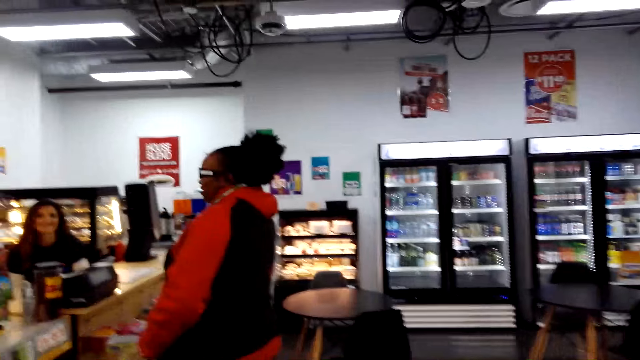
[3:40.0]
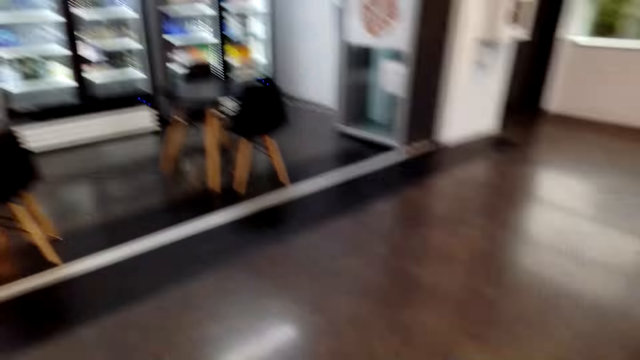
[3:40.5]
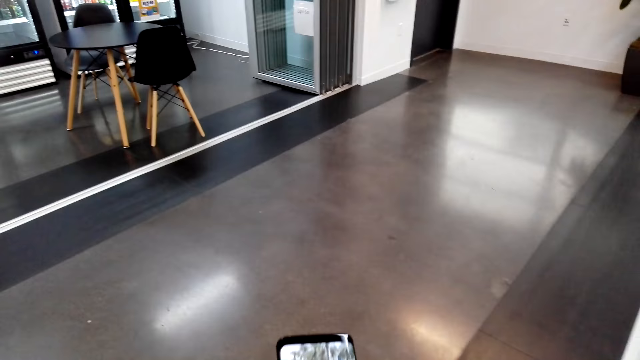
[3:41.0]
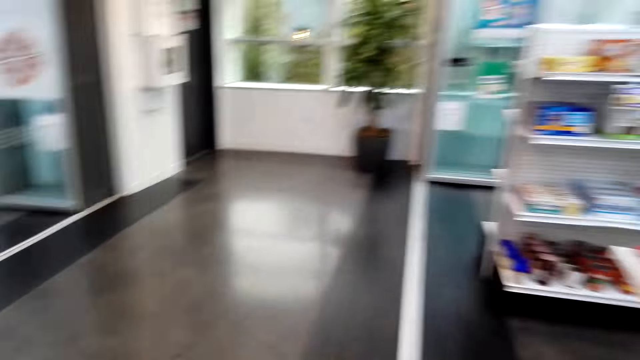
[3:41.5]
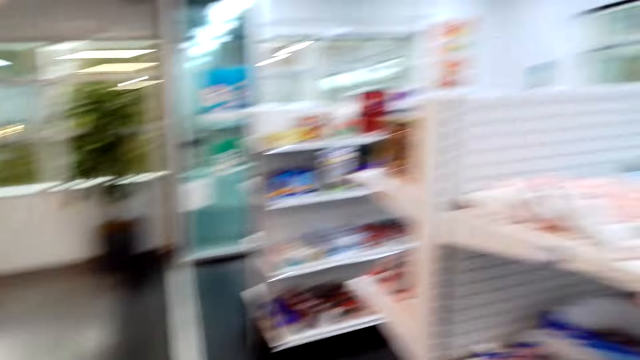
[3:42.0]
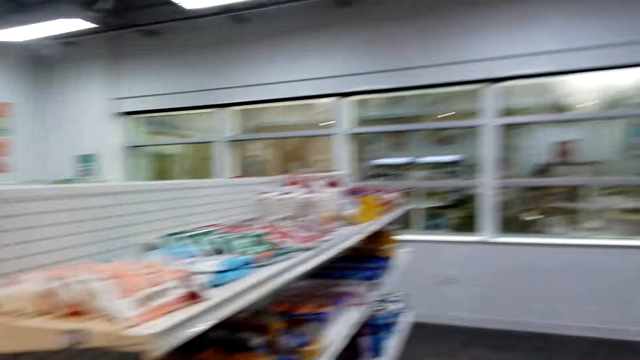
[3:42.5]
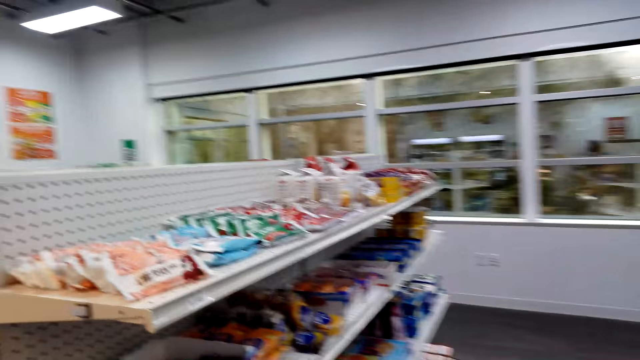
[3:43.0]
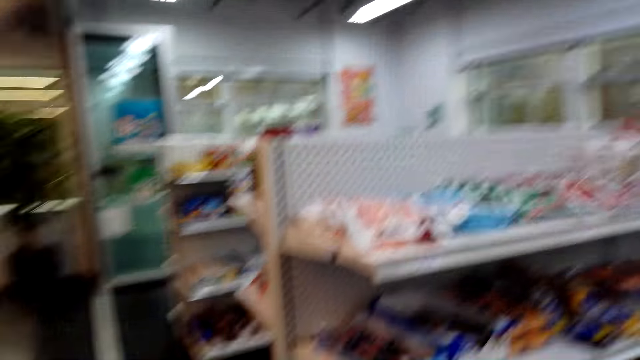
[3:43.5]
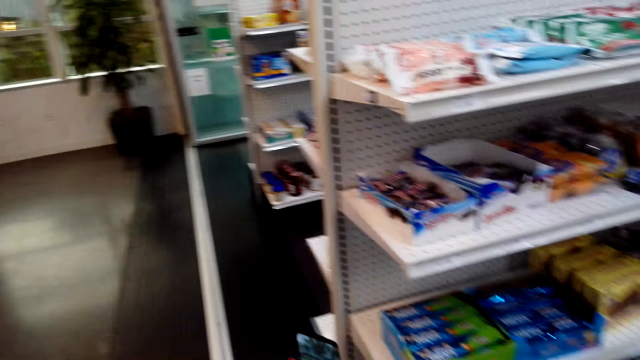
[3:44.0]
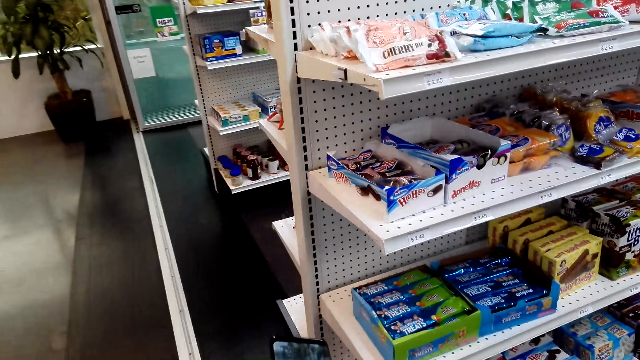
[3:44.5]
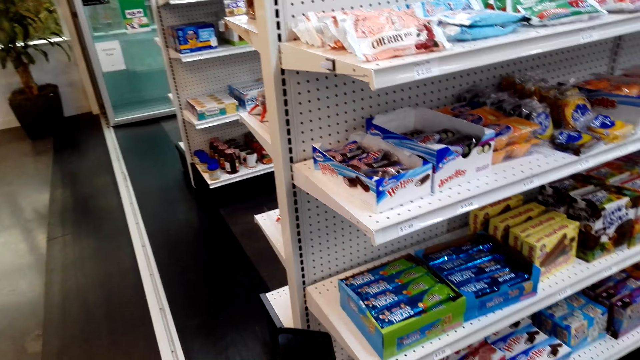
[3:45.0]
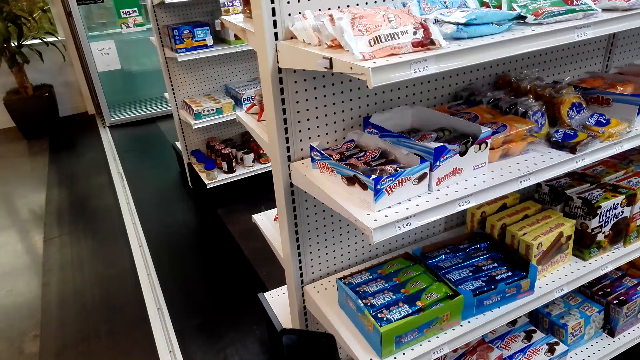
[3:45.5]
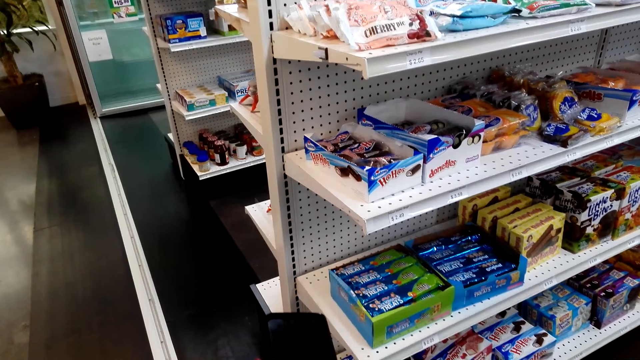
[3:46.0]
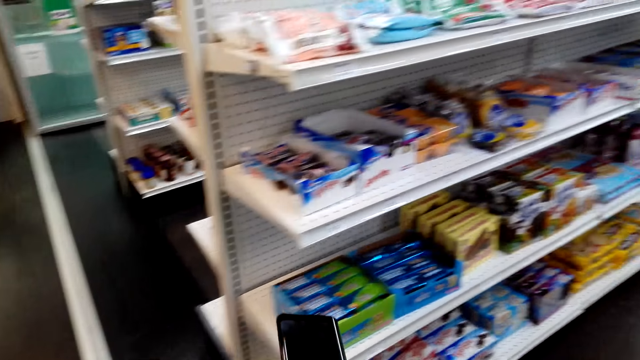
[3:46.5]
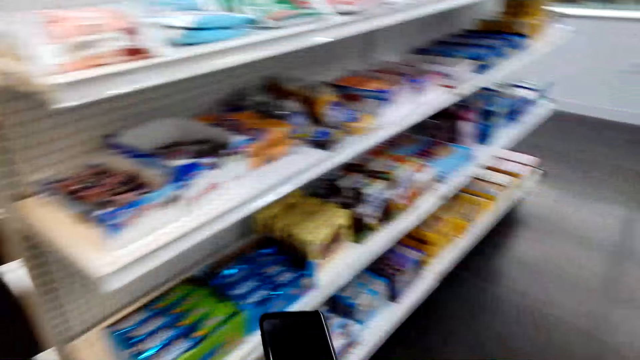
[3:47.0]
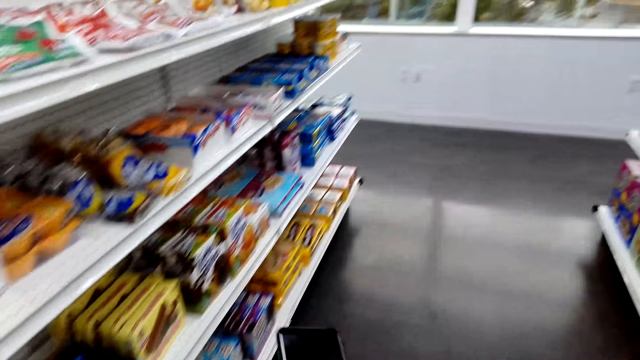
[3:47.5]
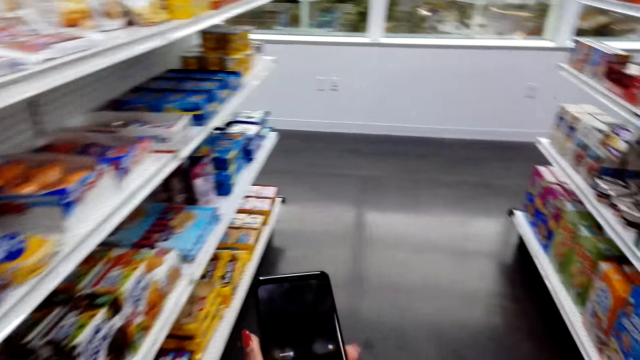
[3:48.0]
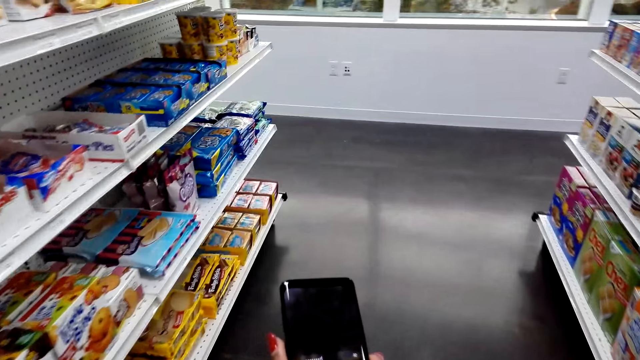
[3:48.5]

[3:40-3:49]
The camera wearer dials the phone and walks around the supermarket. They use the phone.

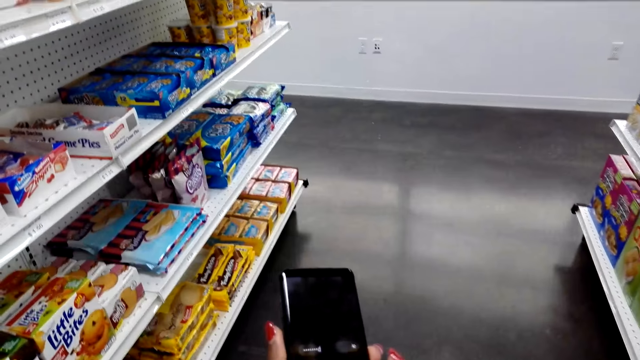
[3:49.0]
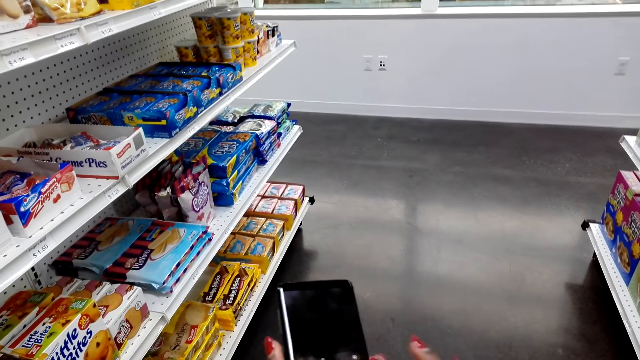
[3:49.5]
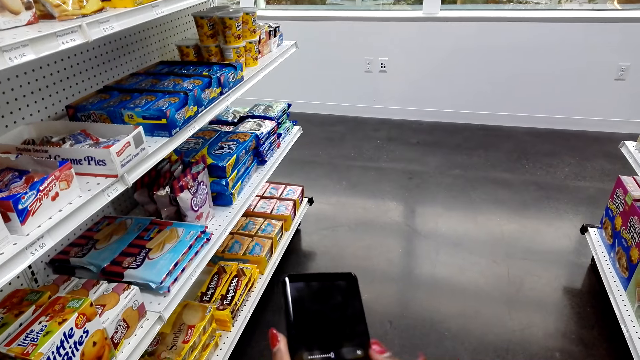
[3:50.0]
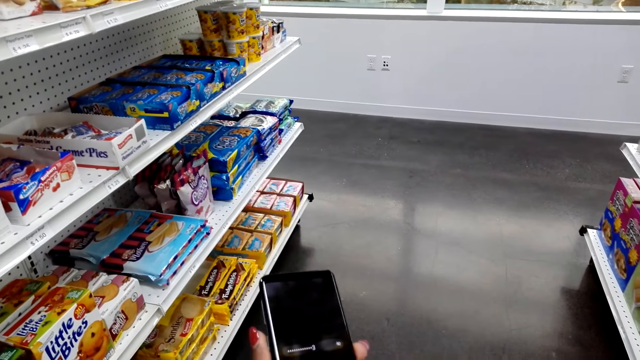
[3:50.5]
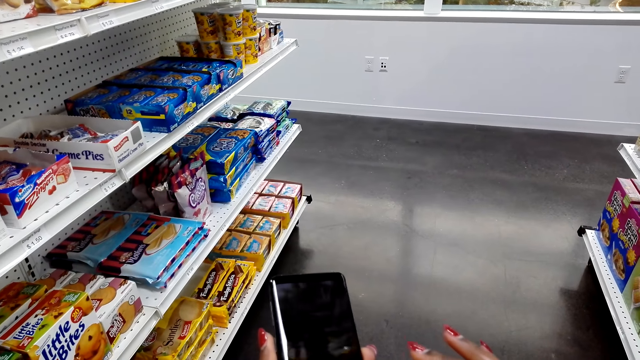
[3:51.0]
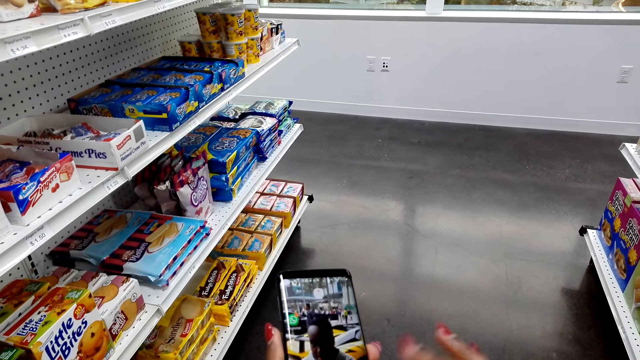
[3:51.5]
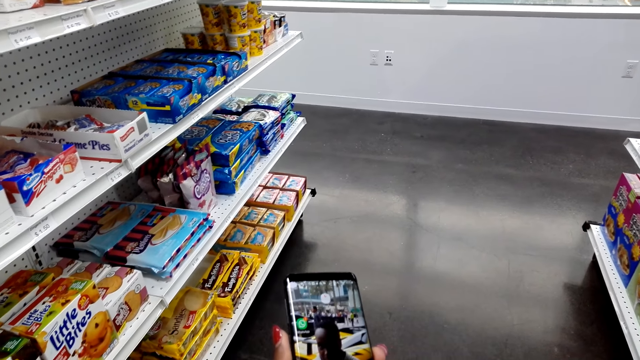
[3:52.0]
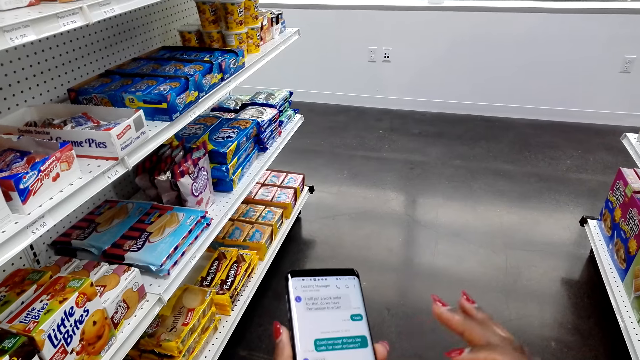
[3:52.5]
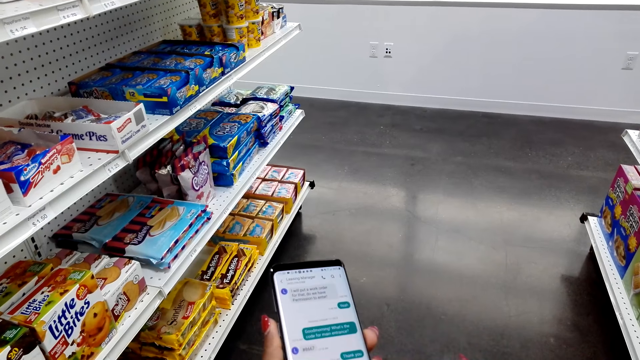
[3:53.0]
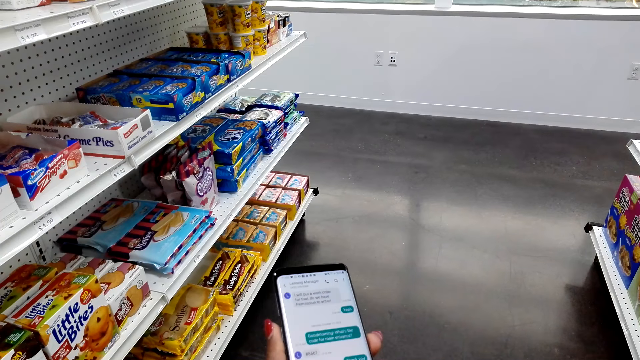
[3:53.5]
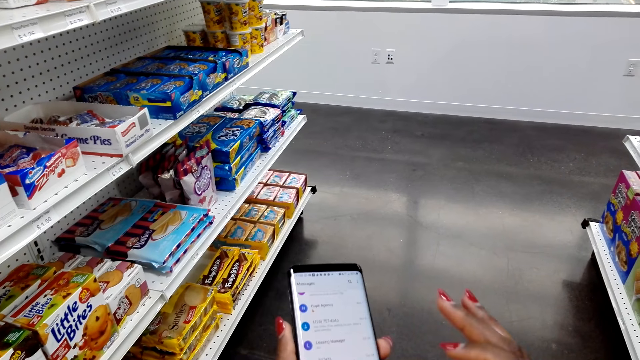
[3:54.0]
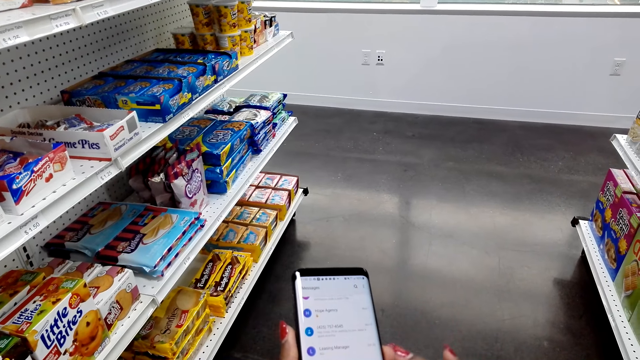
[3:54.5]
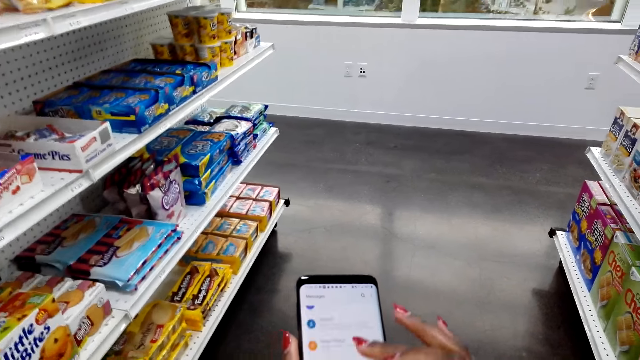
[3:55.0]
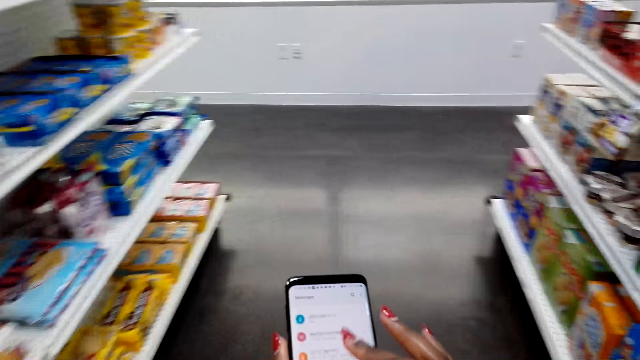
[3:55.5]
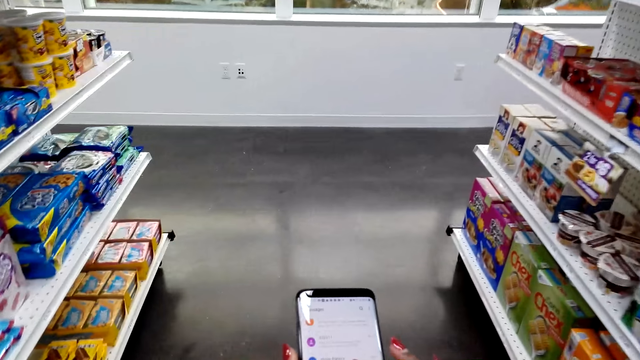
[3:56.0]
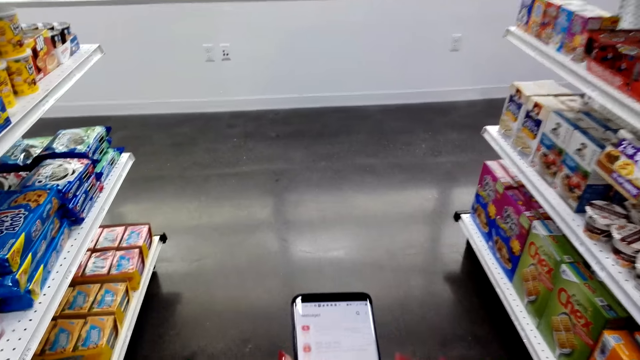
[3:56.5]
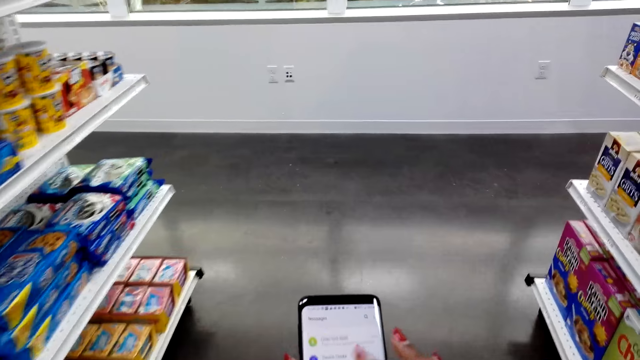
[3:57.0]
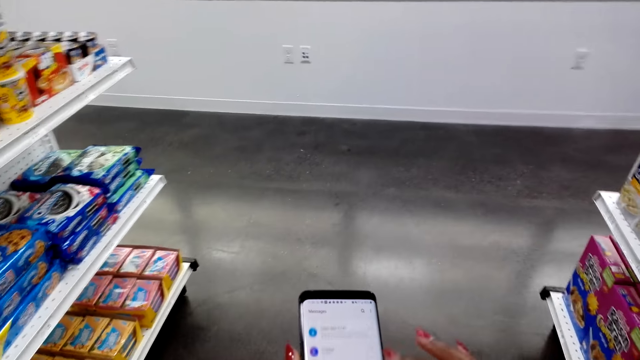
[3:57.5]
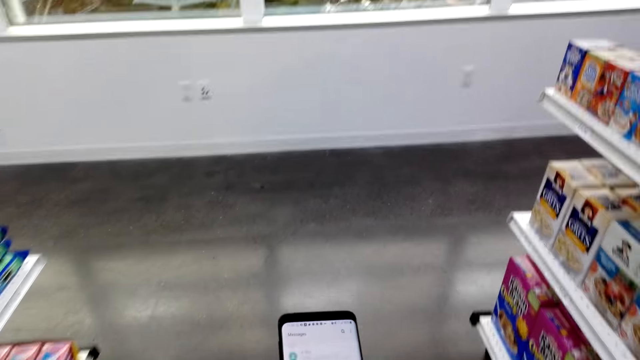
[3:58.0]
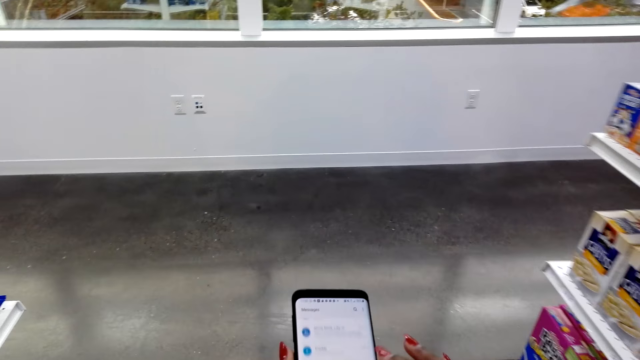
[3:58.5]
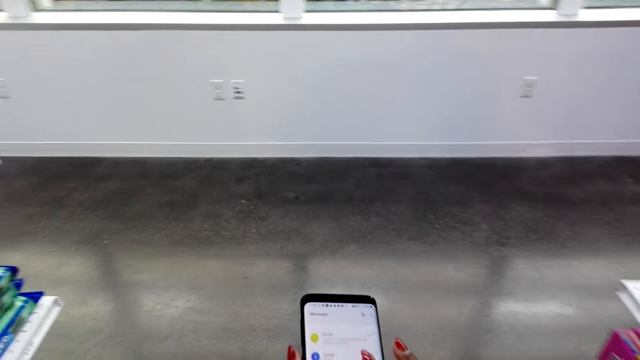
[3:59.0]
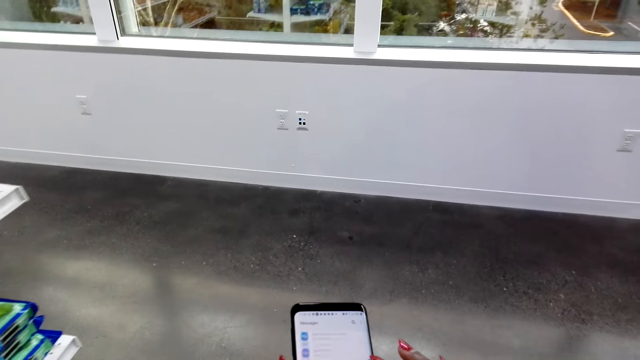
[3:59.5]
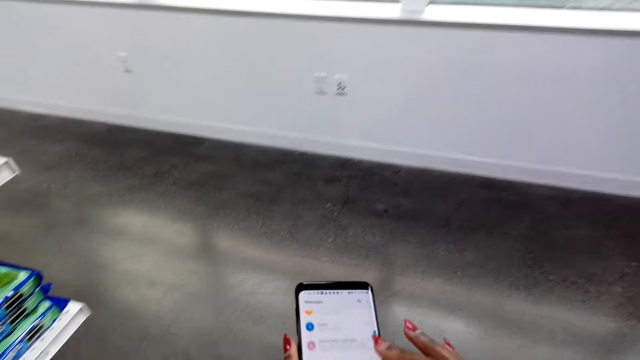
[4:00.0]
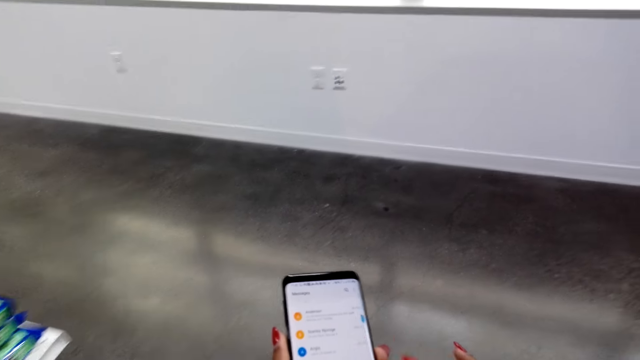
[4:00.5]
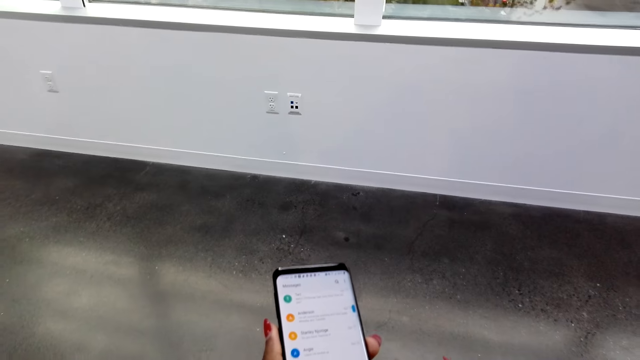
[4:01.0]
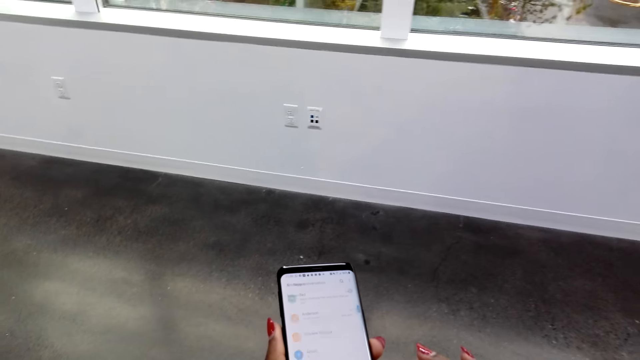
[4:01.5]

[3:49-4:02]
The camera wearer uses a phone. They use the phone again. They scroll through the phone. They scroll through the phone repeatedly.
